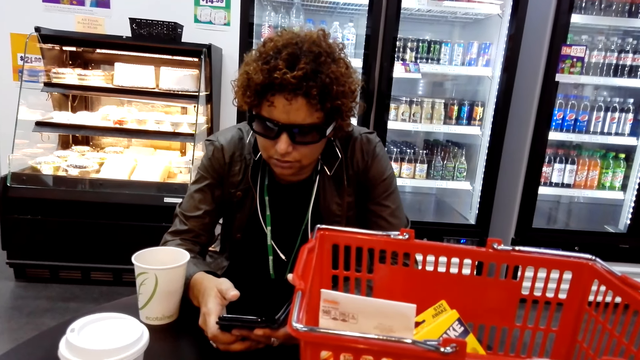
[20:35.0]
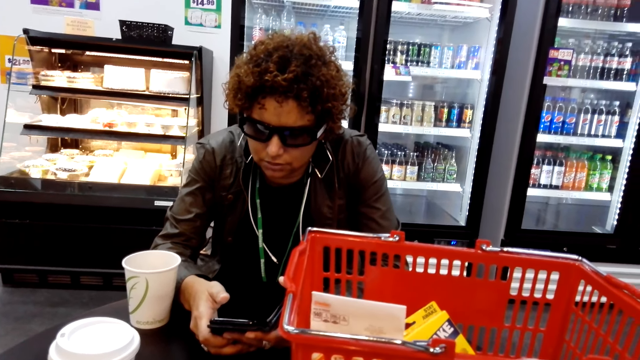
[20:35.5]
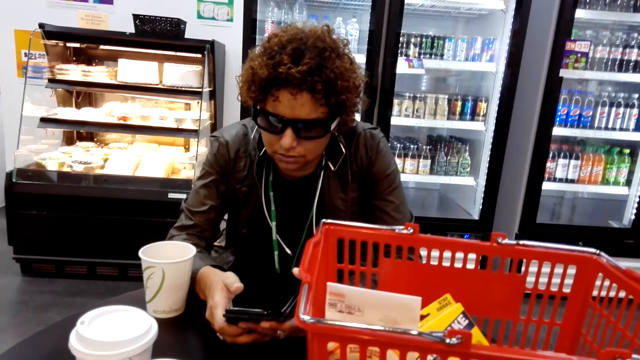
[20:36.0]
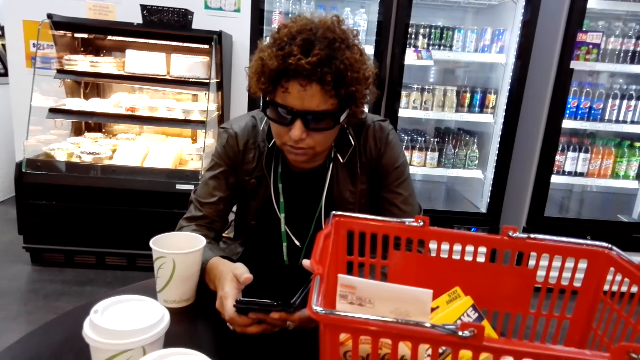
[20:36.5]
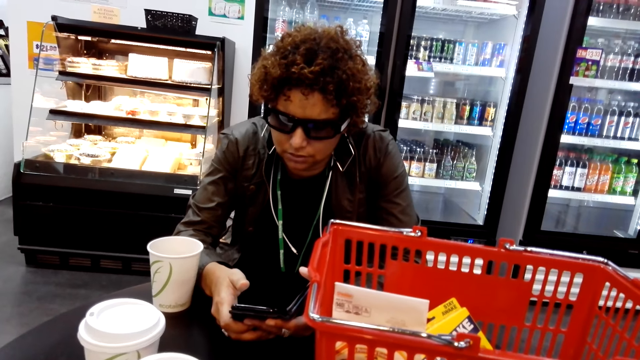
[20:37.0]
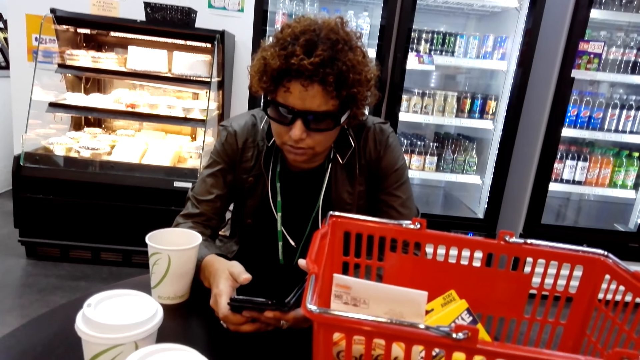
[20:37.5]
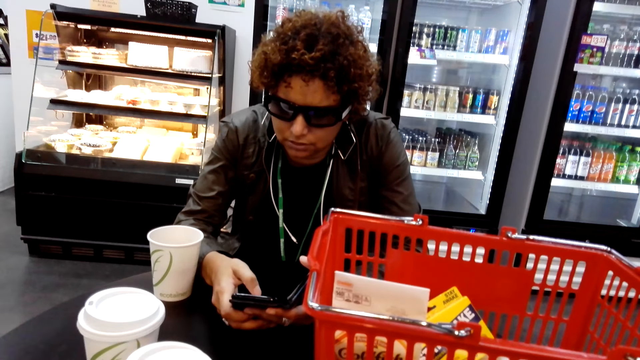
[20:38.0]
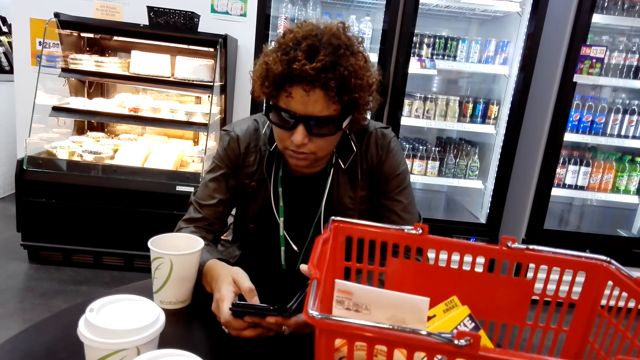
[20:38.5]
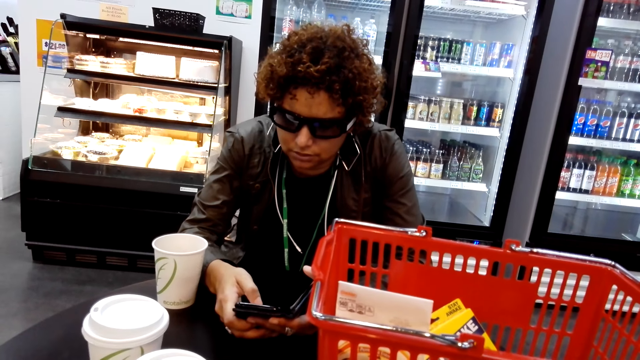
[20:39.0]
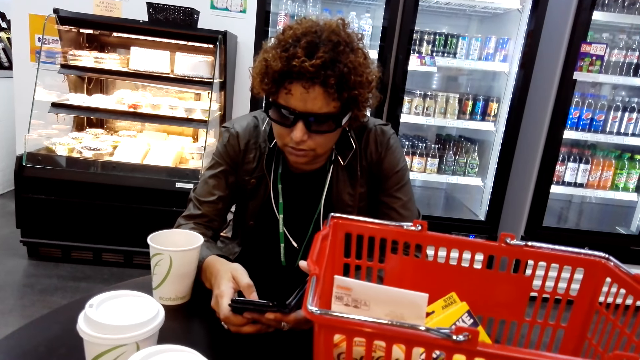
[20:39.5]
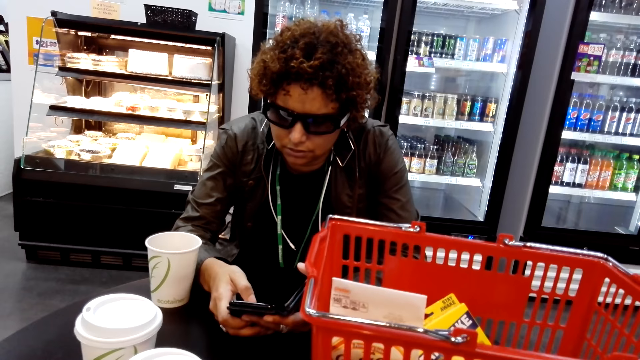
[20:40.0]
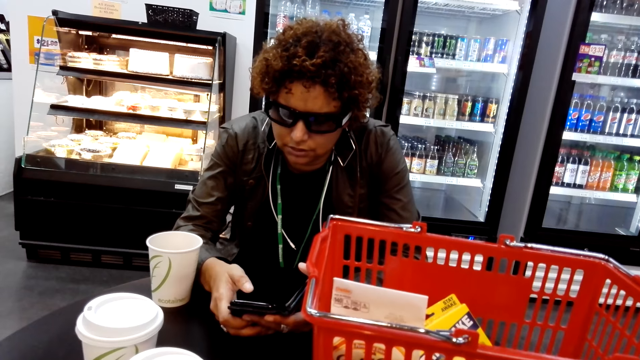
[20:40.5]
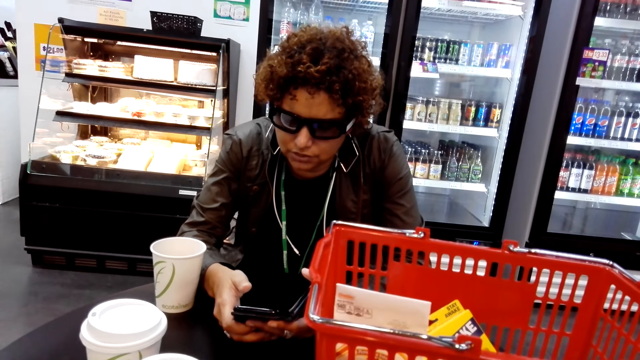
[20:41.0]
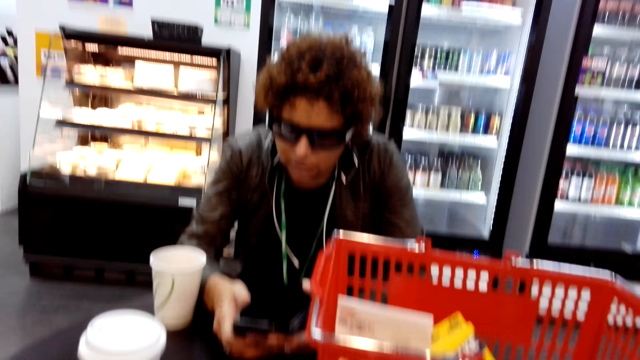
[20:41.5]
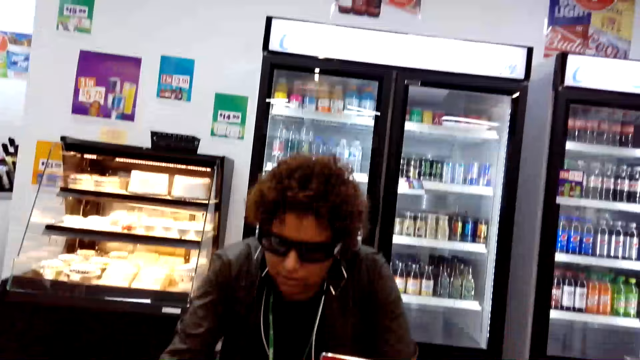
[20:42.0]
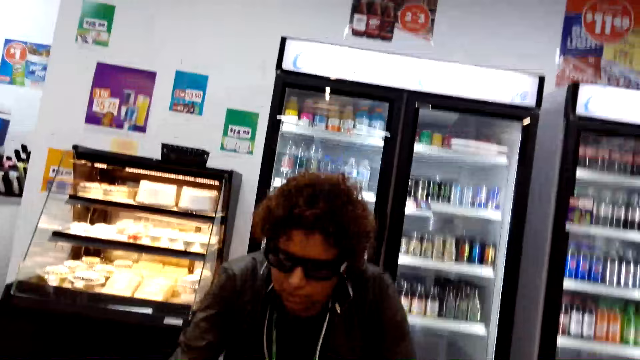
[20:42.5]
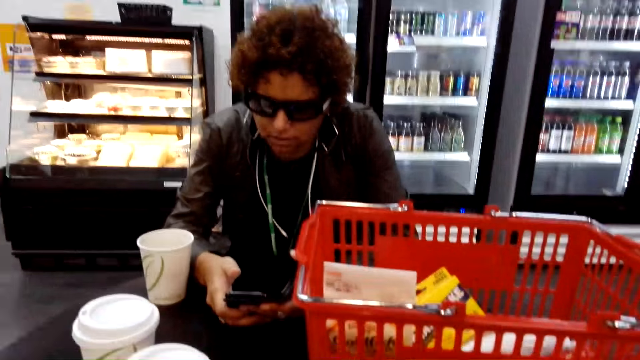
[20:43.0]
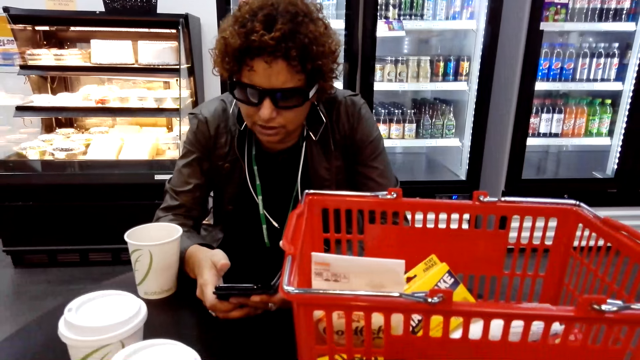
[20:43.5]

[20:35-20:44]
A person talks to the camera wearer.

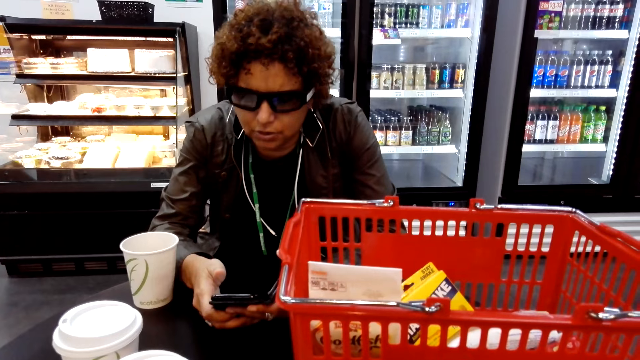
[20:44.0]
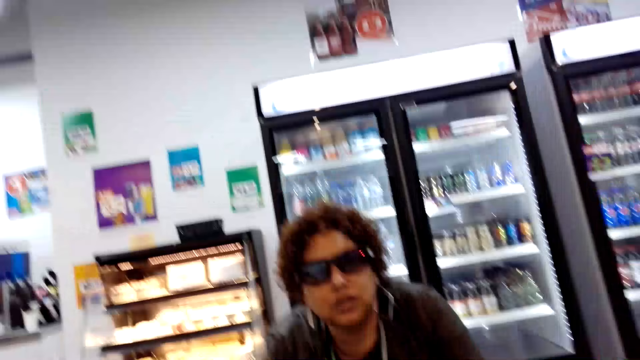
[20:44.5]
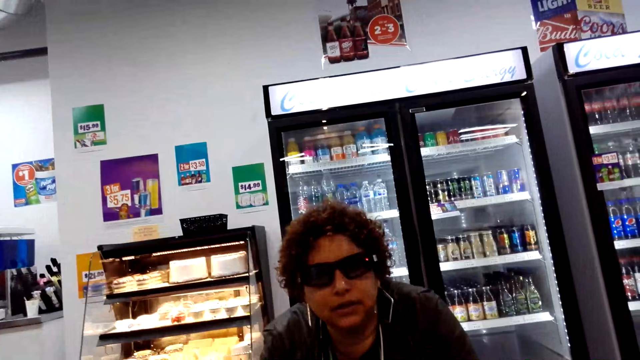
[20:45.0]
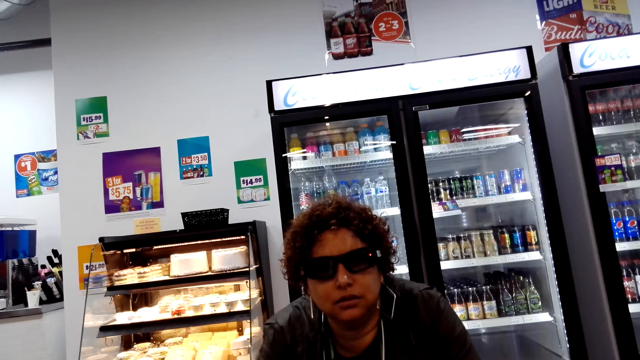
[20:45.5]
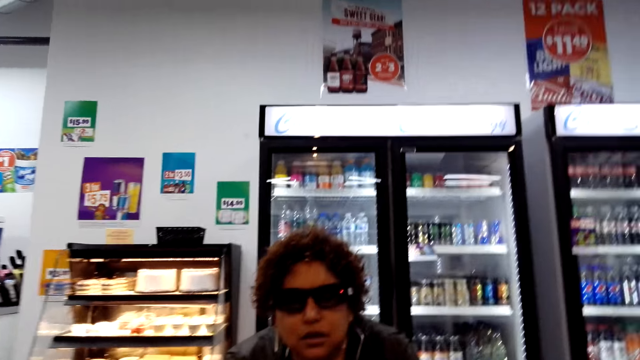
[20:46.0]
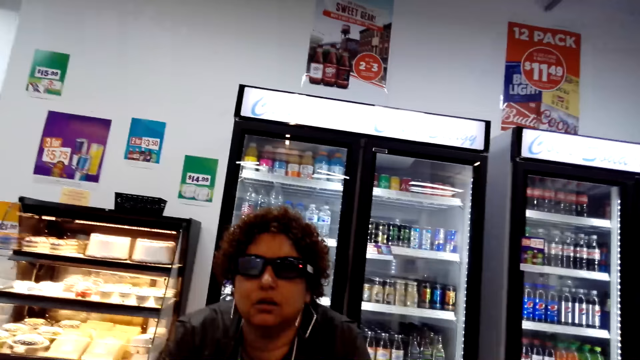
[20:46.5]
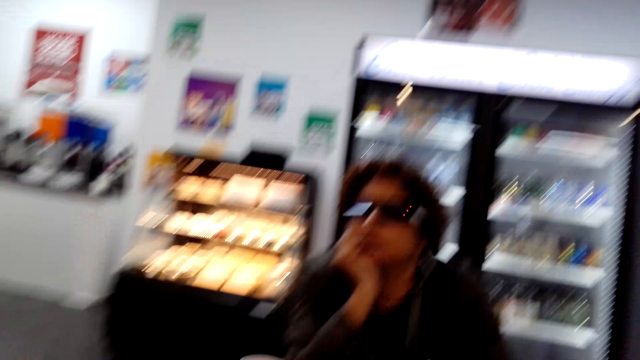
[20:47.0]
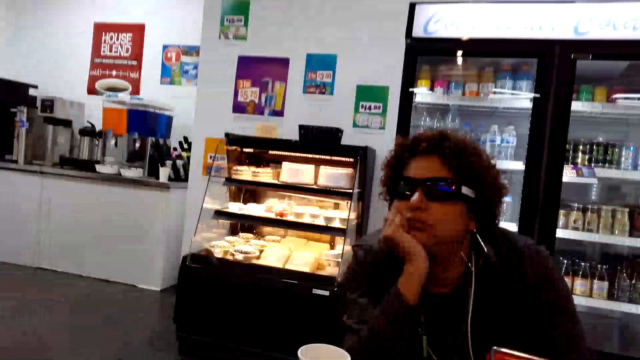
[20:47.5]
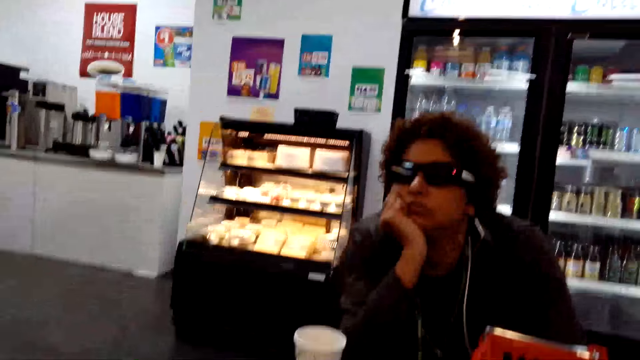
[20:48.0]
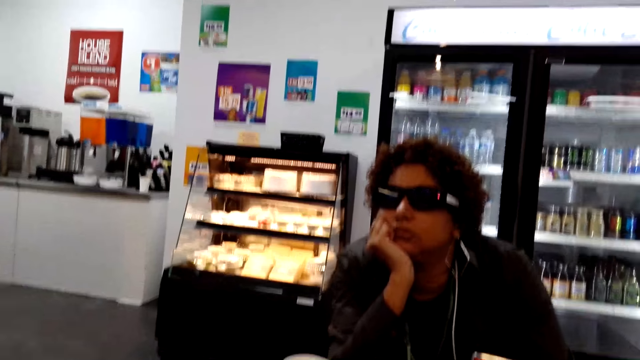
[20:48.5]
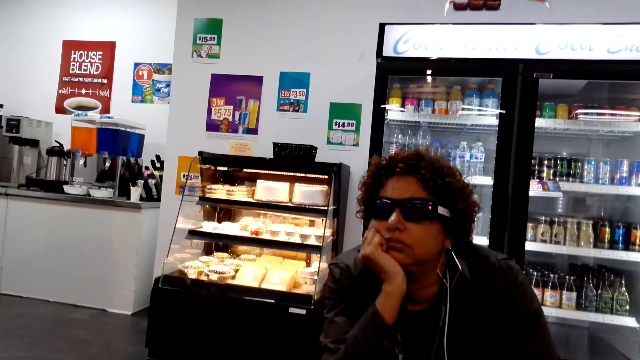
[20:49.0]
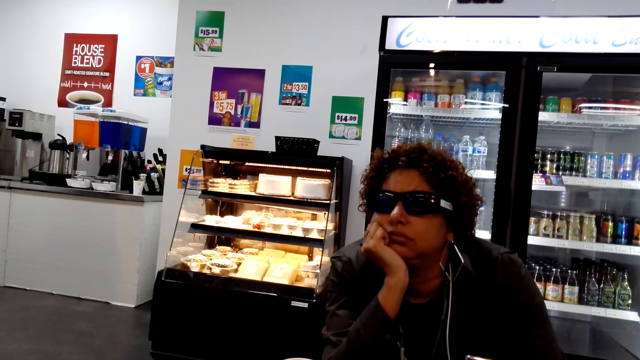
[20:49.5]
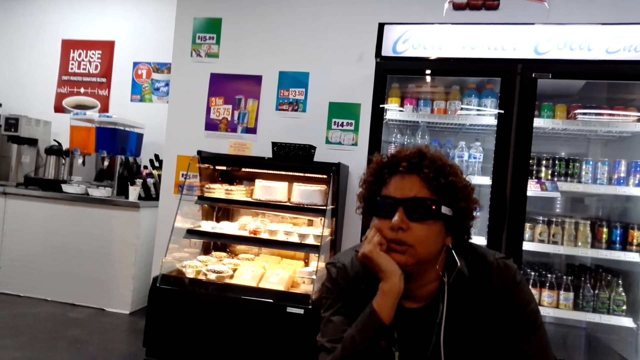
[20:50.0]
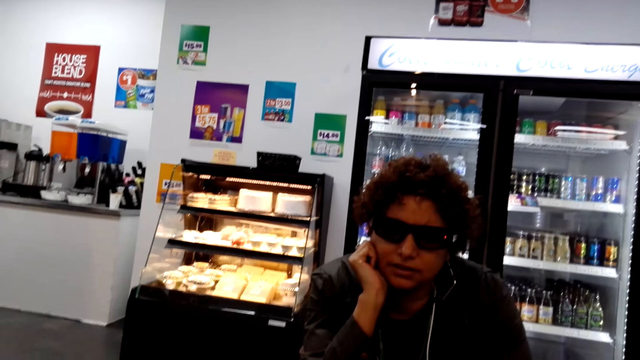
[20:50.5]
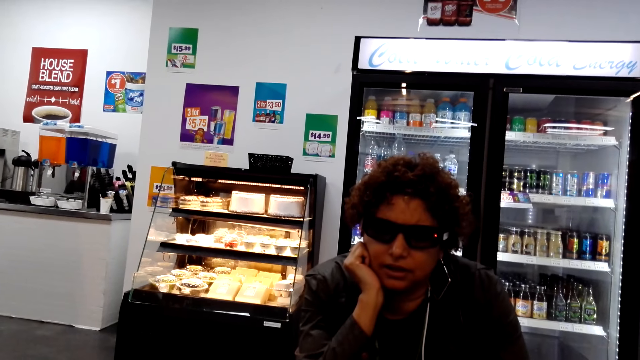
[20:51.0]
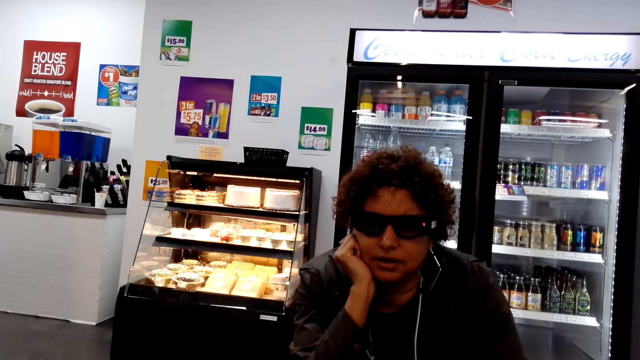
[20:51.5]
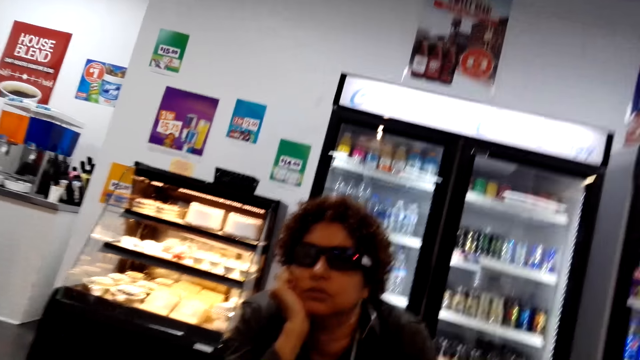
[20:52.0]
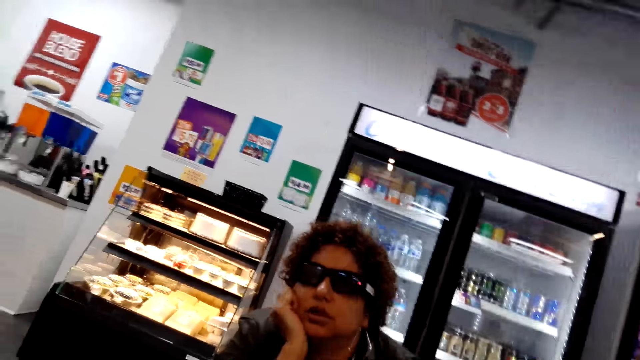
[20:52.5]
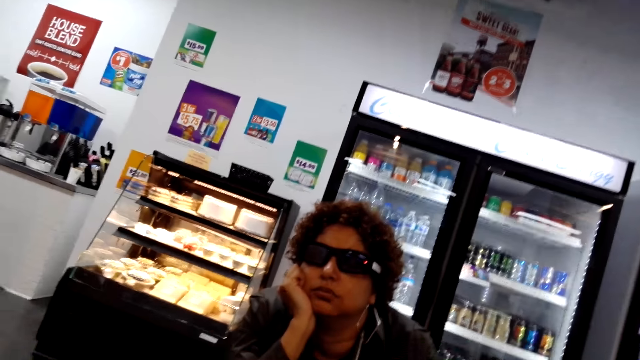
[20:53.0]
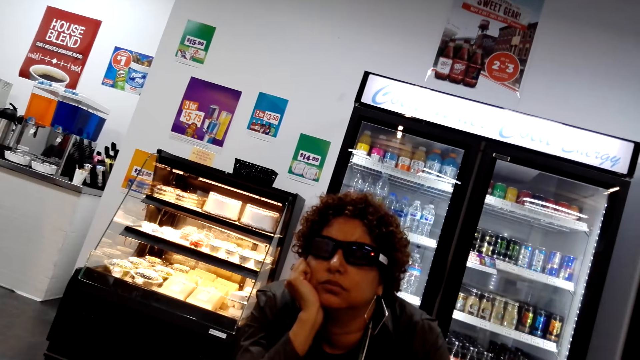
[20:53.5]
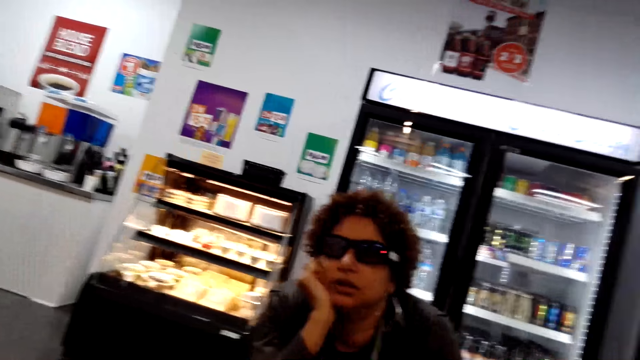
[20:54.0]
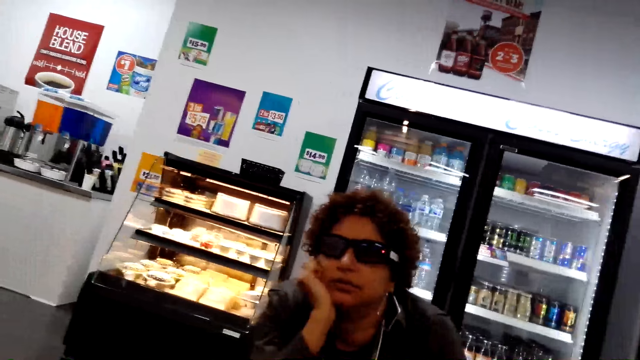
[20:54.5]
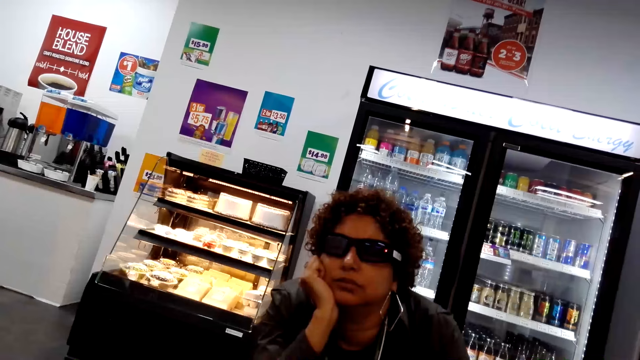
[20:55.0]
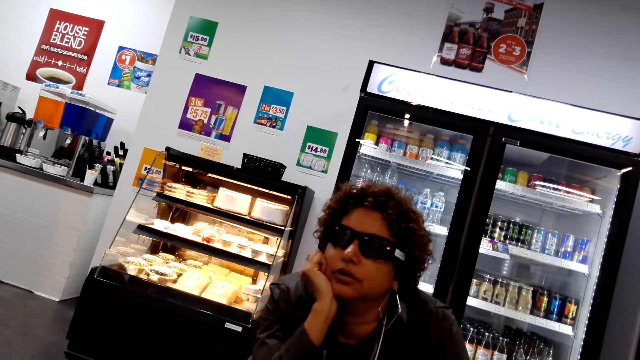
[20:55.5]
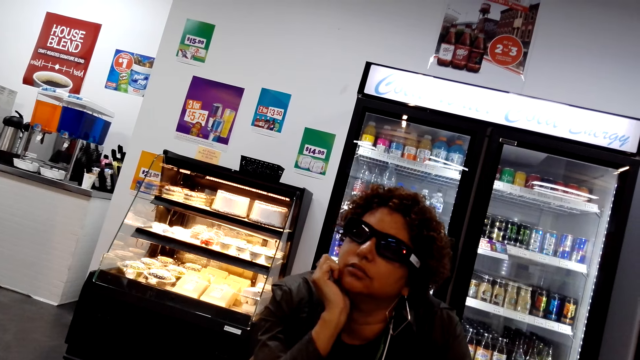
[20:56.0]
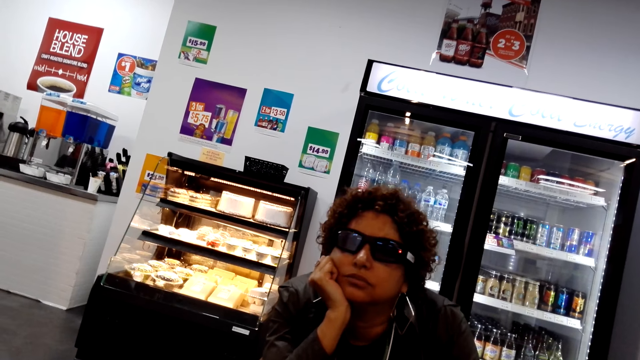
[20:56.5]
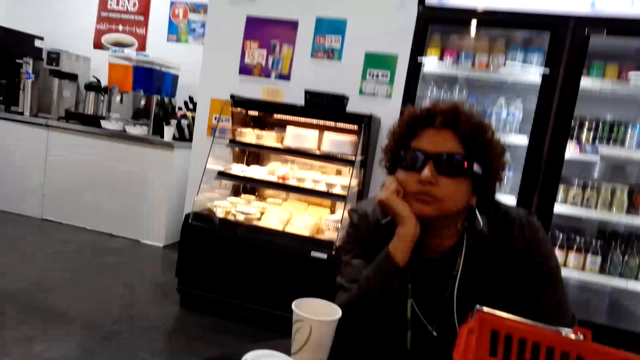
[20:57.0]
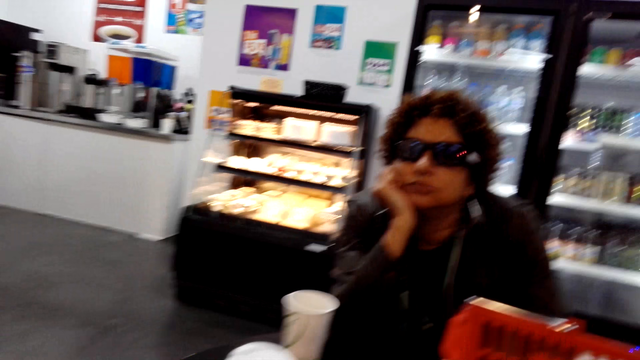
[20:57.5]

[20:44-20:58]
A person speaks to the camera wearer. The camera wearer talks to the person. The person touches the chin. The person talks to the camera wearer and looks aside. The camera wearer talks to the person.
